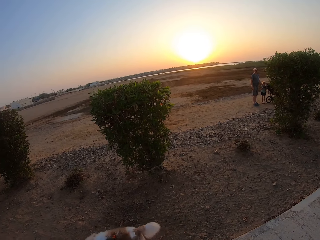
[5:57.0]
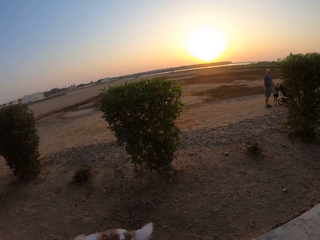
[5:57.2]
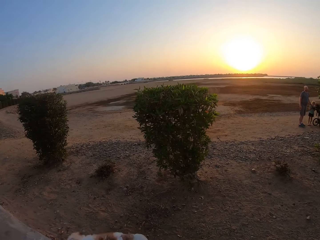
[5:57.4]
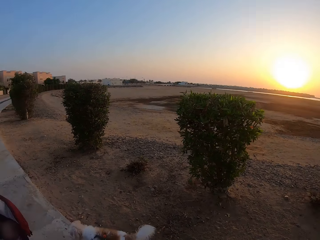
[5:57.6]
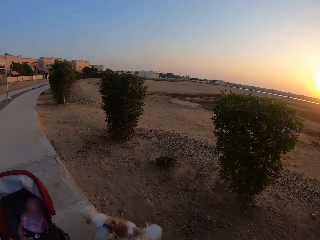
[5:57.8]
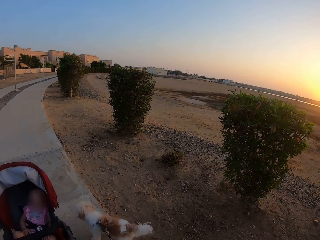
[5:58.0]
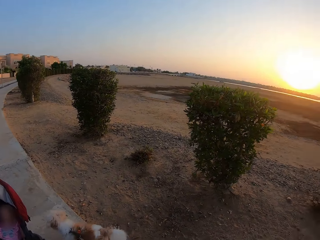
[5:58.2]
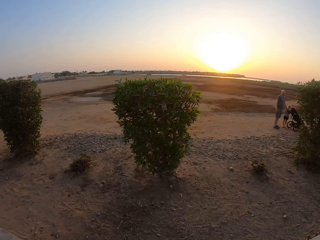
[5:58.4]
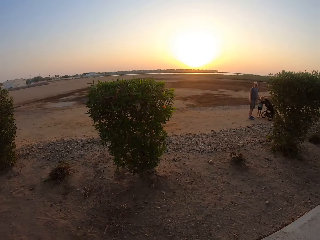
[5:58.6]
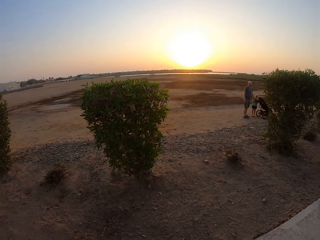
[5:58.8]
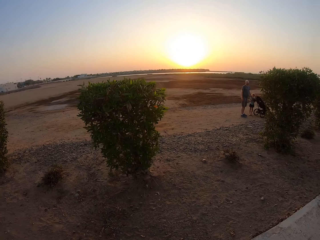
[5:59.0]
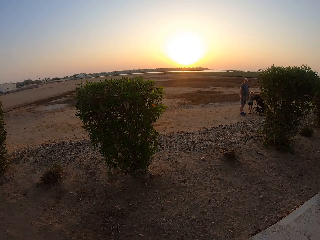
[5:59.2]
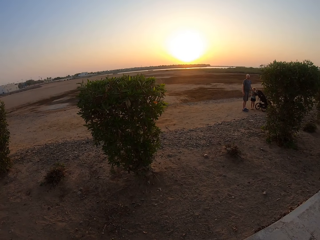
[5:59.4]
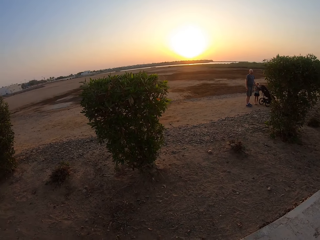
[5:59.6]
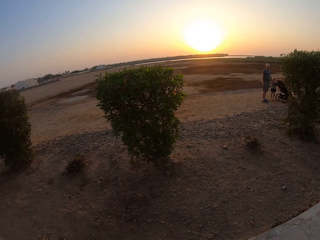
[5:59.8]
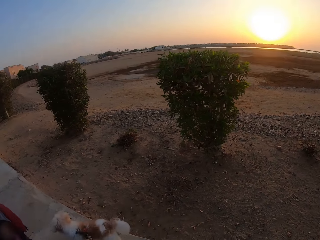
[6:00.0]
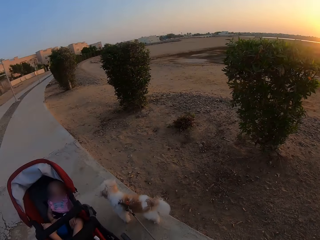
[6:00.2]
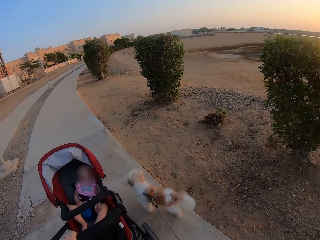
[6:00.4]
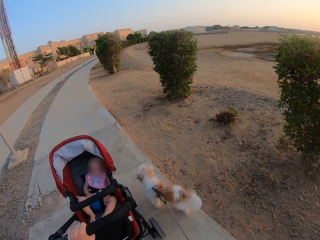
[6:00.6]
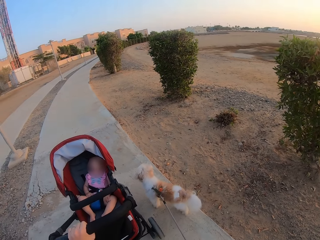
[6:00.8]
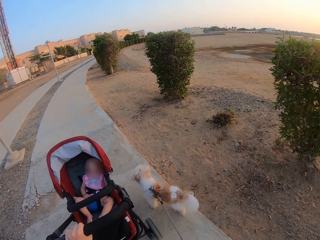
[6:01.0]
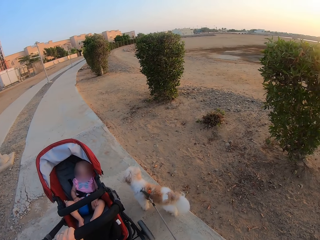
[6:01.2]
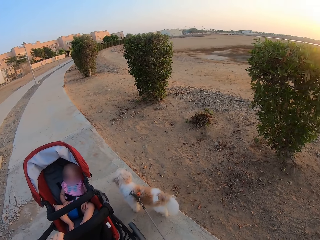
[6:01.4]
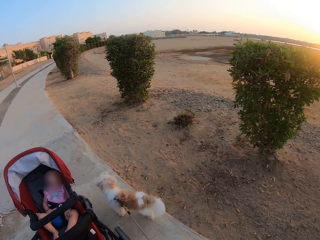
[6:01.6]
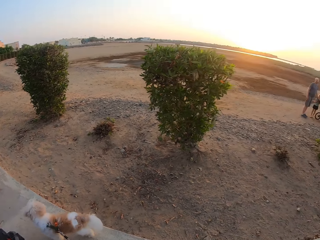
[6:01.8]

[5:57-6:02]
The camera wearer turns around.

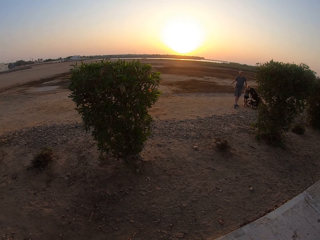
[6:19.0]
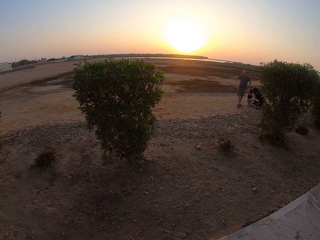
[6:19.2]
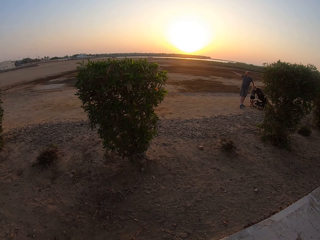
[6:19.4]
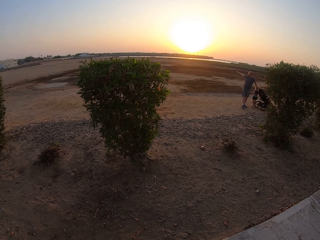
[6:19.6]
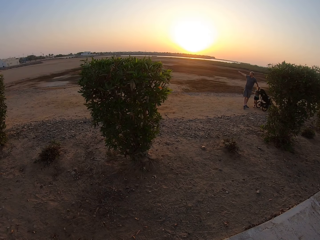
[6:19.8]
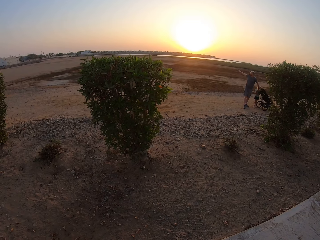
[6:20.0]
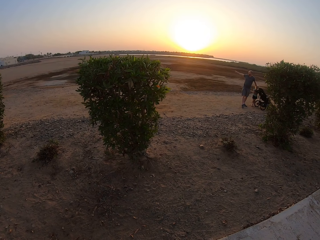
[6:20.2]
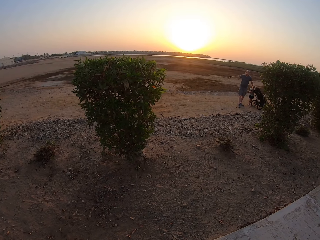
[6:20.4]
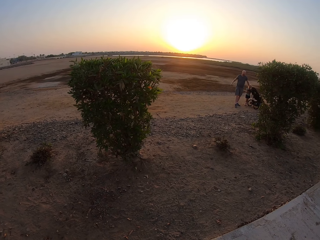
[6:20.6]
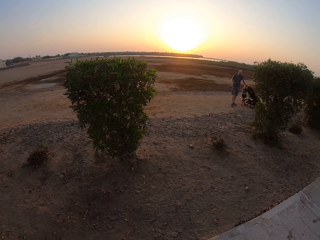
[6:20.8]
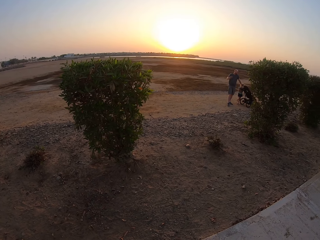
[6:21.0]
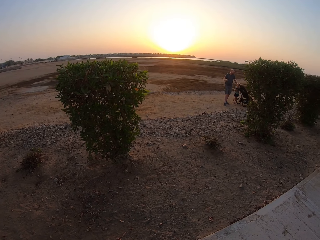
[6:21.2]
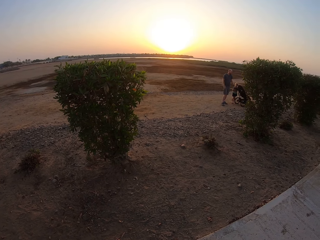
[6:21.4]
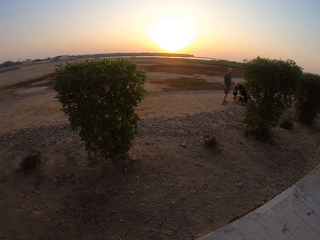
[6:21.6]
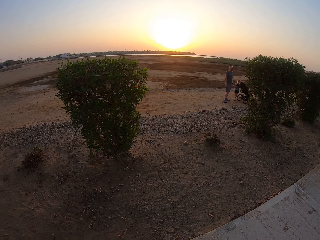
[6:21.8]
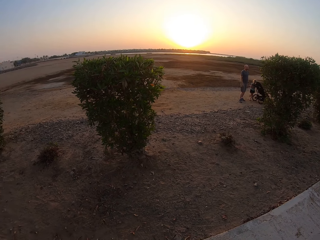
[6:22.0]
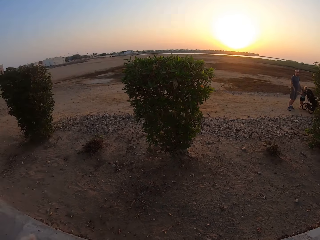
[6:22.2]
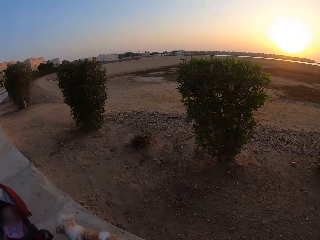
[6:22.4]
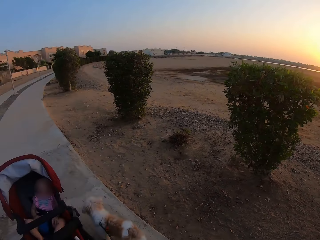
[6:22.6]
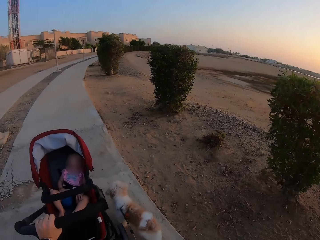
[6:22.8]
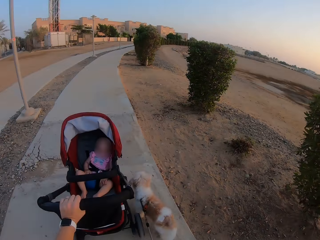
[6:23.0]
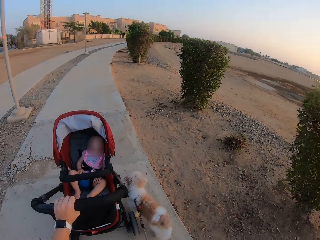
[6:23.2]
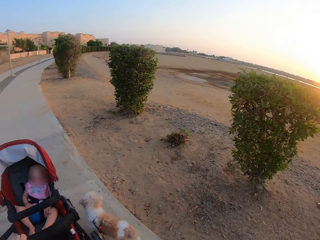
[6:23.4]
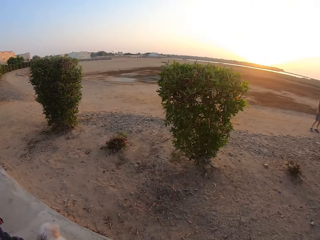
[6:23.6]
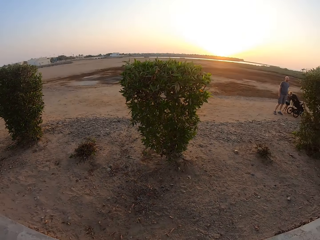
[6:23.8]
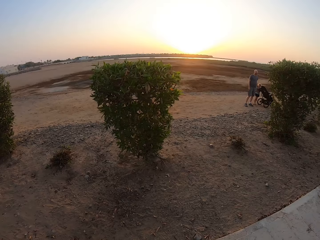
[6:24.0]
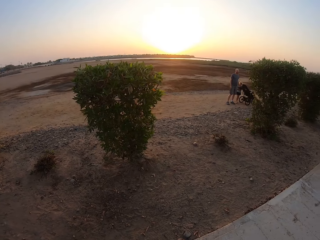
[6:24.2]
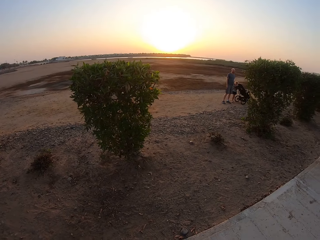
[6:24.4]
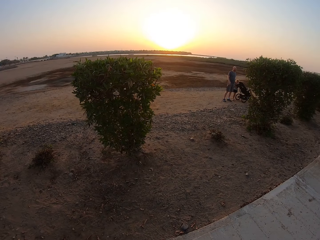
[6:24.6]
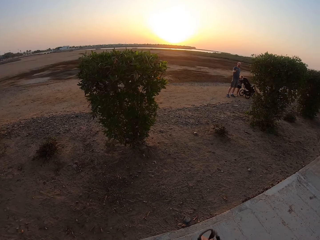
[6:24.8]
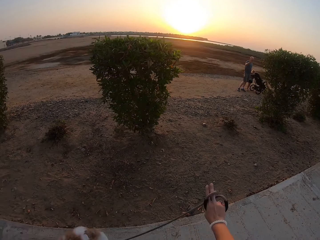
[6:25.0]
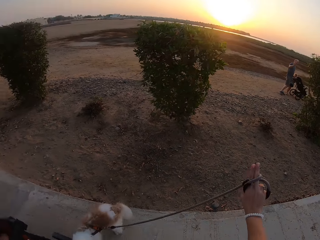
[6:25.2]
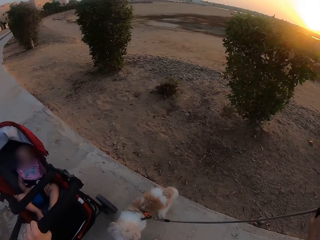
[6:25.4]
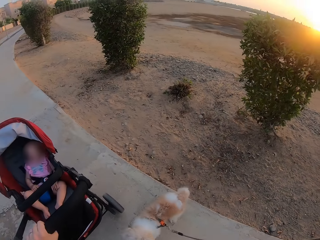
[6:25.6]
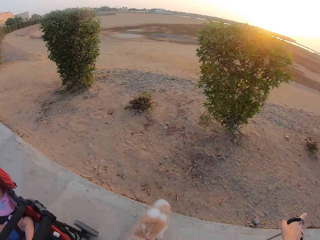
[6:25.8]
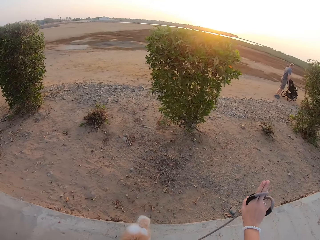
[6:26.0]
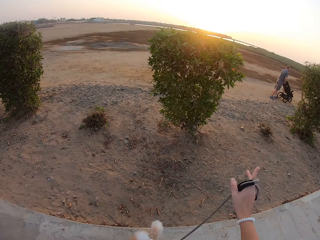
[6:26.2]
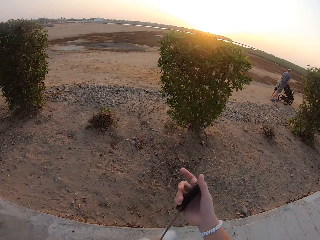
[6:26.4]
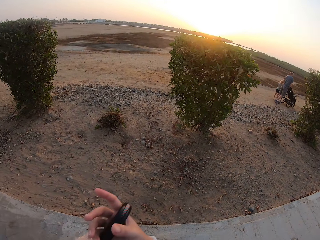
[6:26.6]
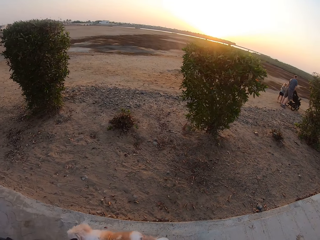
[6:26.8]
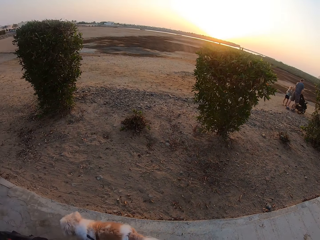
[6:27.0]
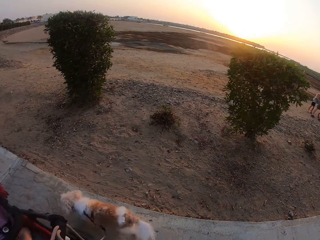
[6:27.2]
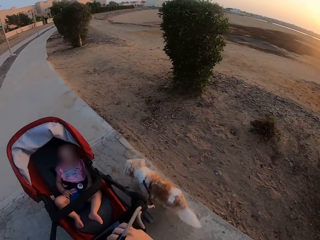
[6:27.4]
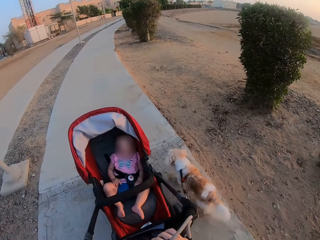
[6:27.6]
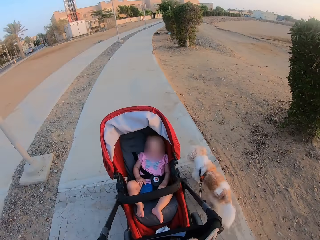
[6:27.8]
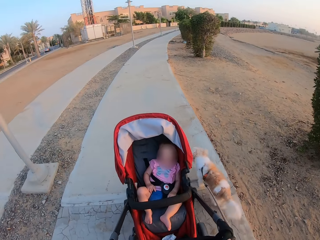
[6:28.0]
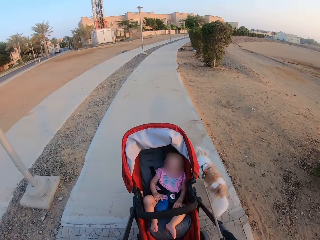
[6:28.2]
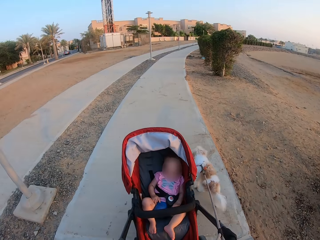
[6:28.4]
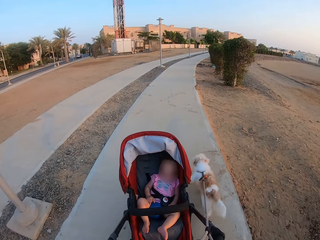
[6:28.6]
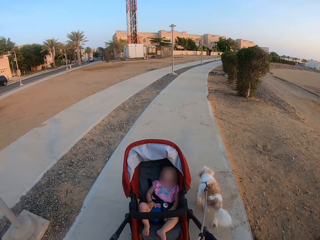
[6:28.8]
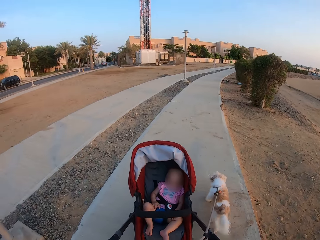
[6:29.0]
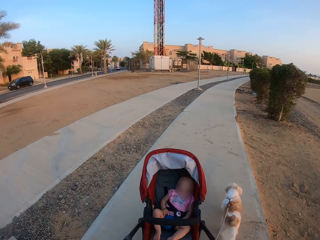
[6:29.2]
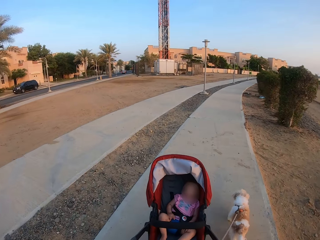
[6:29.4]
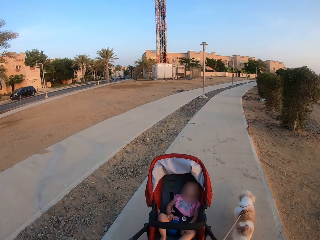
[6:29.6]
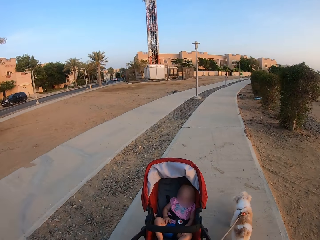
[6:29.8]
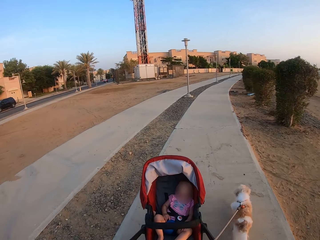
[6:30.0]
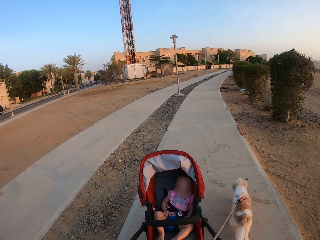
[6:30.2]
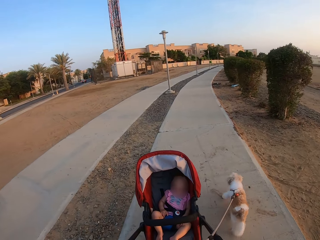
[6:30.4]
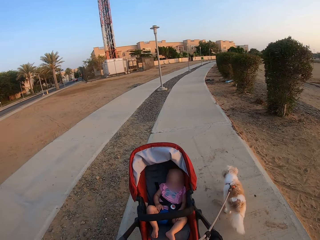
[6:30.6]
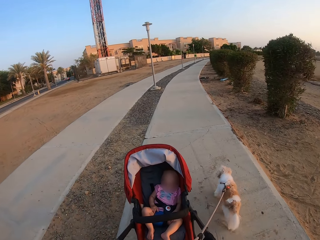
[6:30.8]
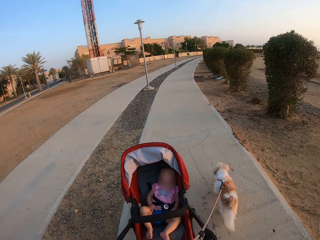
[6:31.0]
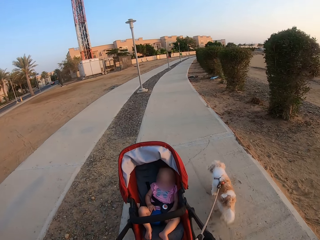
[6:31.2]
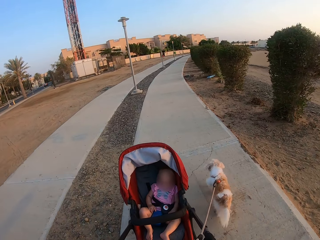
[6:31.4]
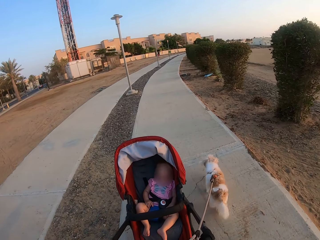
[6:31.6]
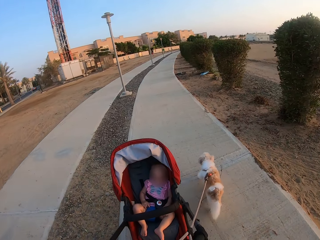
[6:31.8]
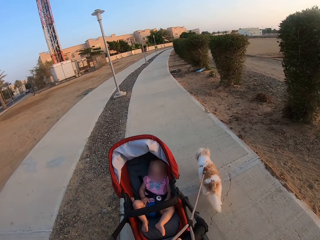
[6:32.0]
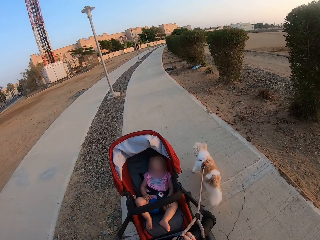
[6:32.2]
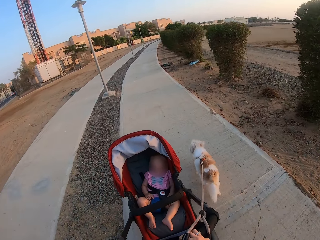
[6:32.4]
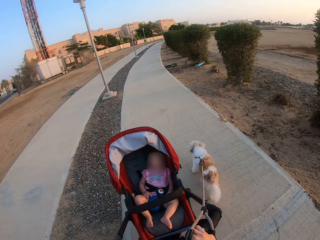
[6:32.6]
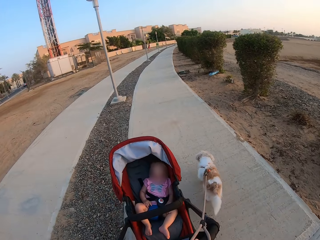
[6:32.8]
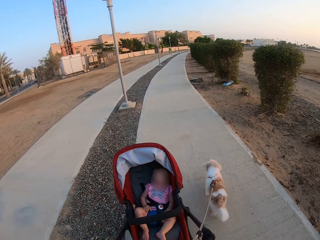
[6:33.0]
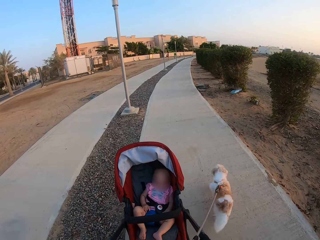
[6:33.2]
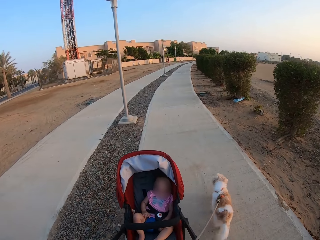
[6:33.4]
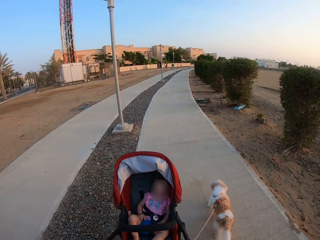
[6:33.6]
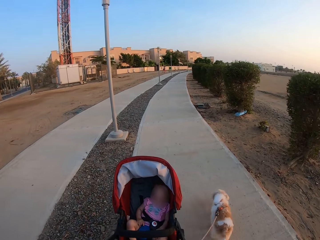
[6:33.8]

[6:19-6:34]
A man lifts his right hand. The camera wearer turns around. The man waves at the camera wearer. The camera wearer waves at the man. The man pushes a baby stroller. The camera wearer walks with a baby in the baby stroller and a dog with a leash along the pavement.

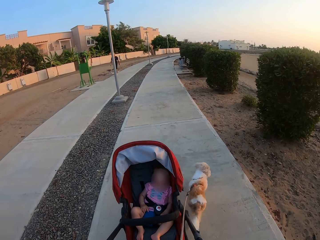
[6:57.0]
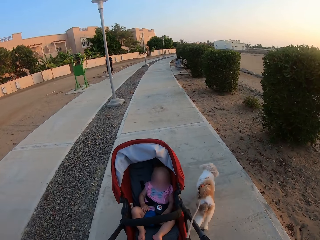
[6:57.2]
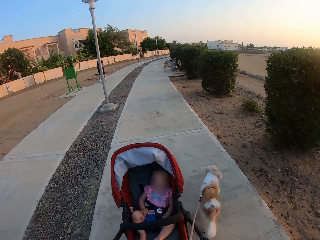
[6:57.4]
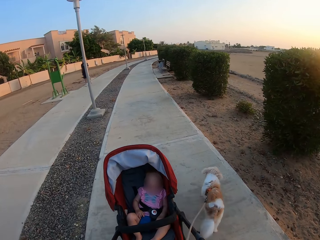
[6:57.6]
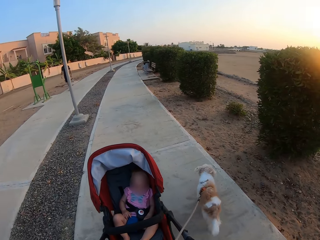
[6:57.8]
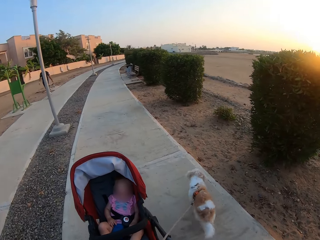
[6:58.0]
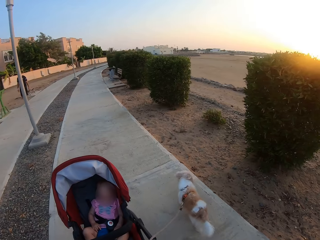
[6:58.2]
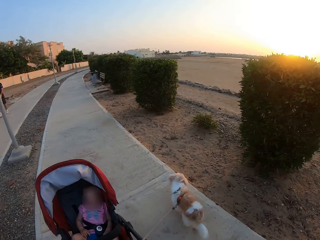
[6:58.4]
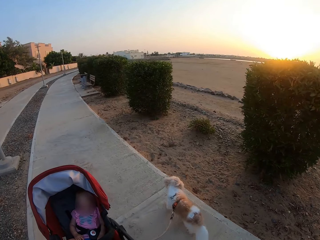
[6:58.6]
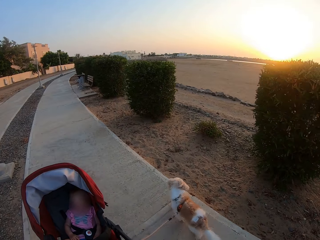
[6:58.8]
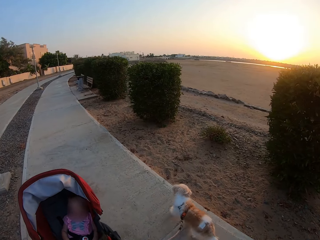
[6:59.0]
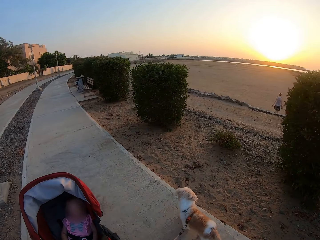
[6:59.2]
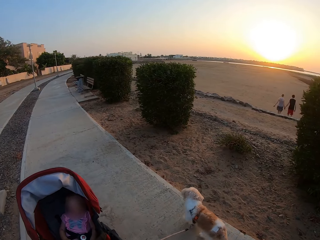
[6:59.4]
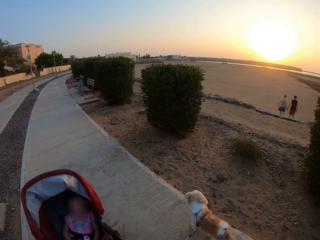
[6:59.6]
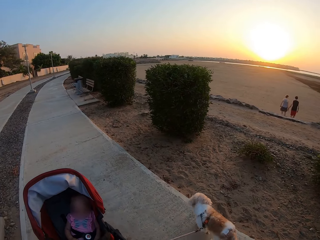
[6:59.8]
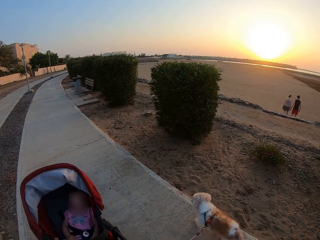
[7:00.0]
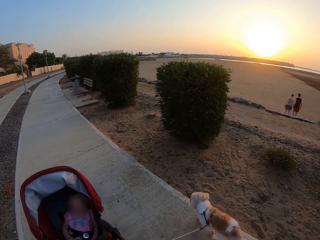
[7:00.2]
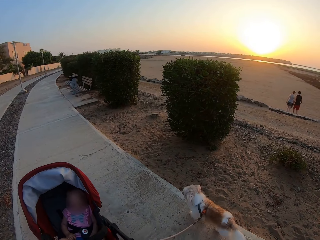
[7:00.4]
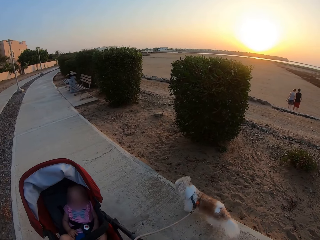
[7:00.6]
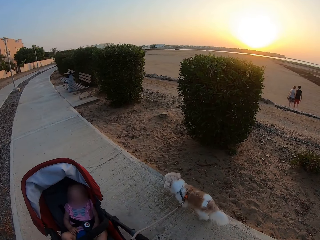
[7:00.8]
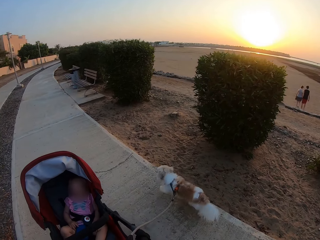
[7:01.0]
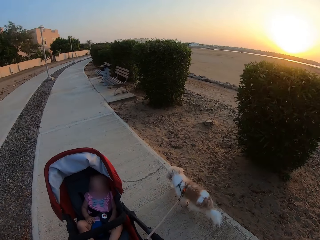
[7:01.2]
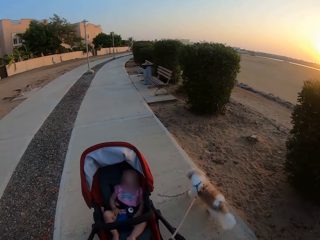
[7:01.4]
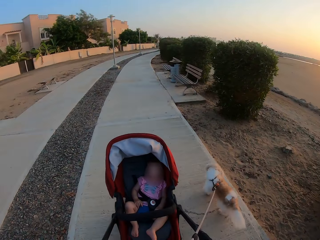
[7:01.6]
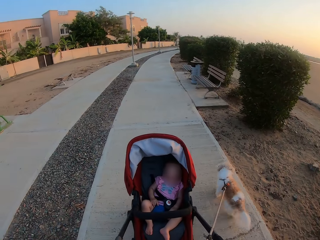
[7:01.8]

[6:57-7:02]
A man walks on the pavement. Another man walks towards the beach. A woman walks towards the beach.
